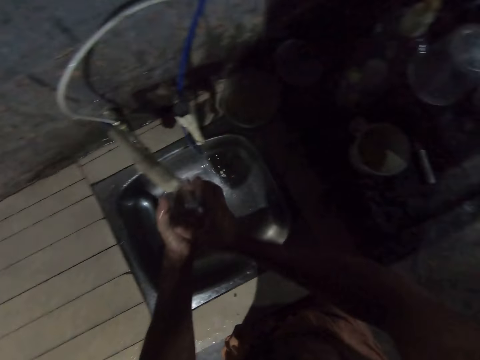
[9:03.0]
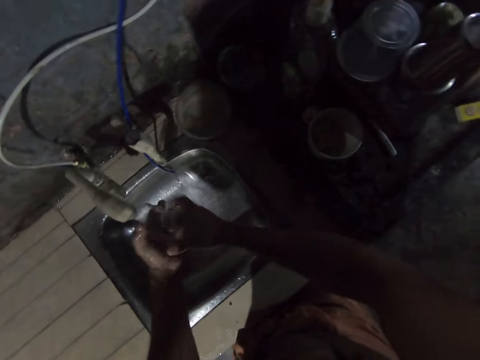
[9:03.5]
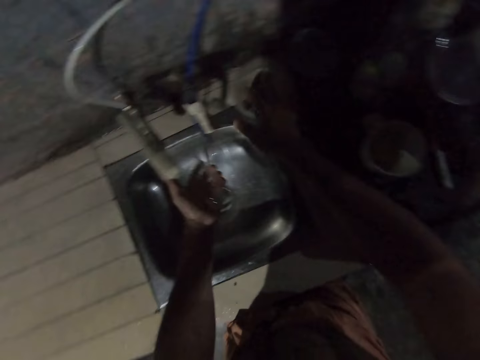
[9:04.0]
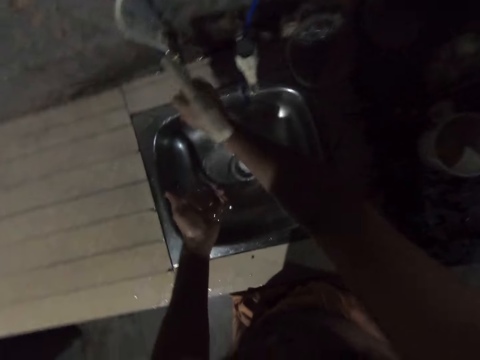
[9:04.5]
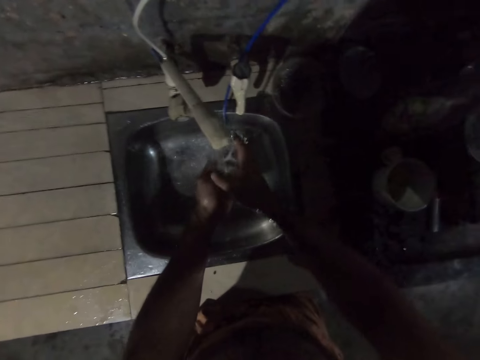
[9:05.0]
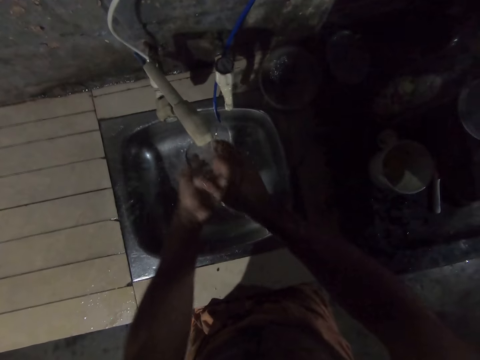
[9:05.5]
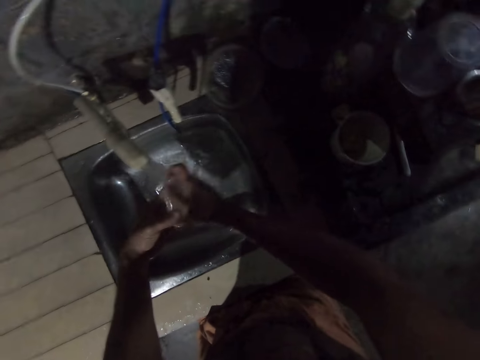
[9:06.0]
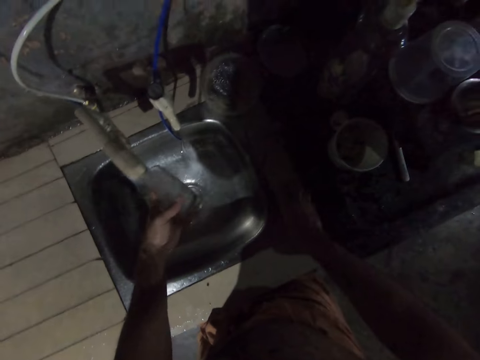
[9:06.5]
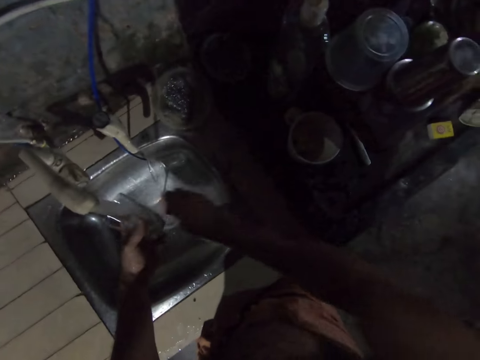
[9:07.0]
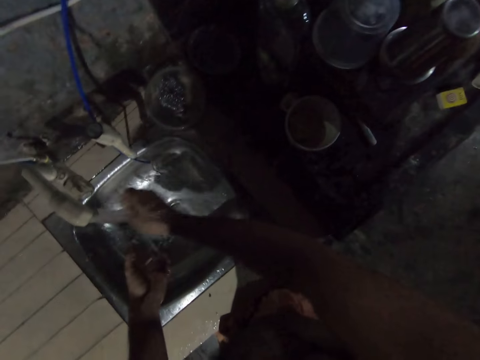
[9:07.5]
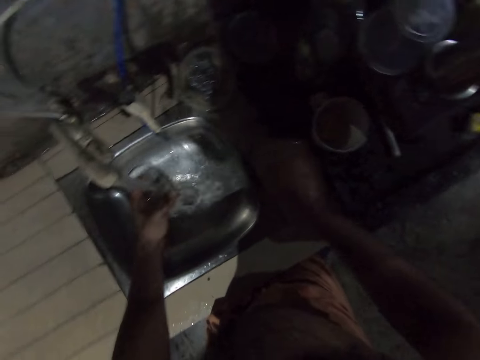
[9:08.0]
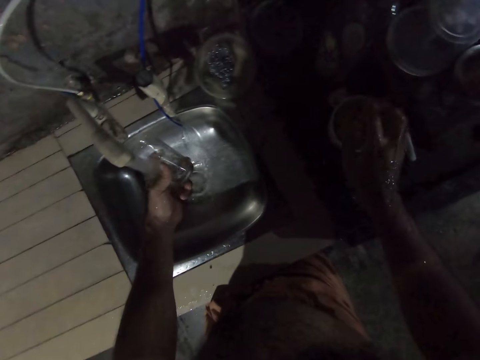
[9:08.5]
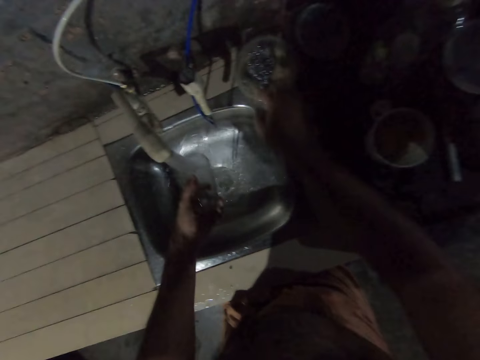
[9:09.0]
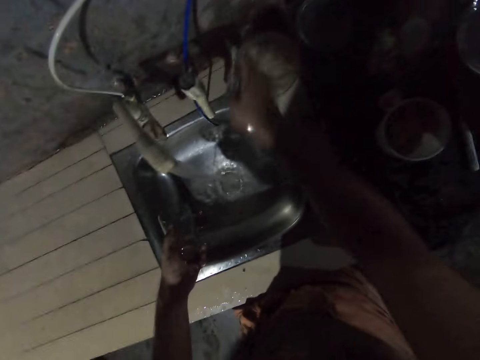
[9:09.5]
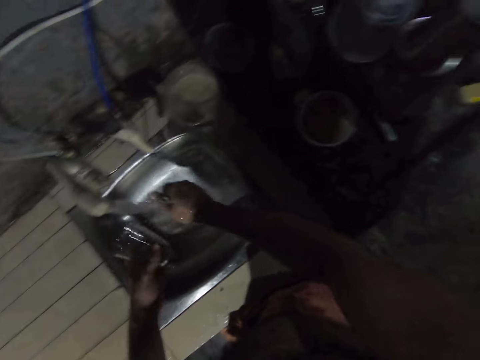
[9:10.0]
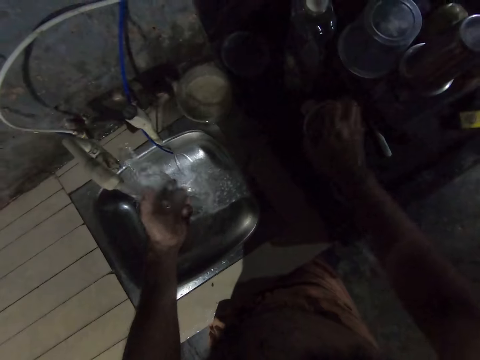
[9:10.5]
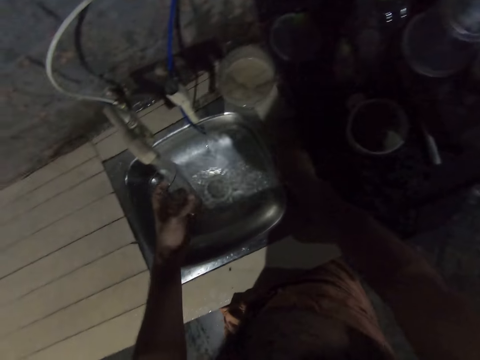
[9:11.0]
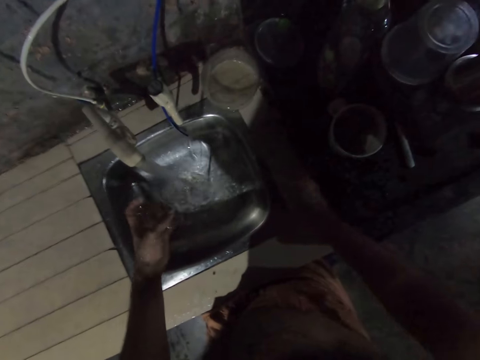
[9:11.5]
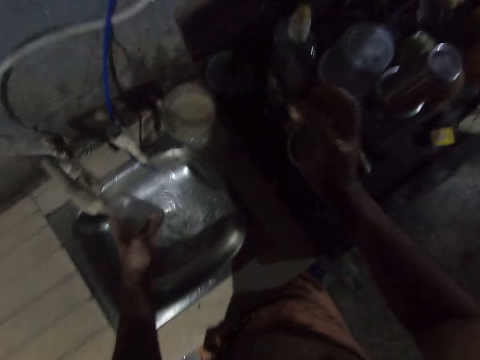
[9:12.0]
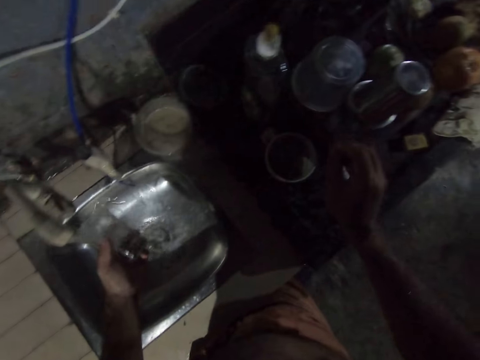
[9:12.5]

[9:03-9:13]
The camera wearer cleans the glass. They place the scrubber on the countertop. They turn on the water tap. They rinse the glass. They put the scouring pad in the cup. They touch the cup.

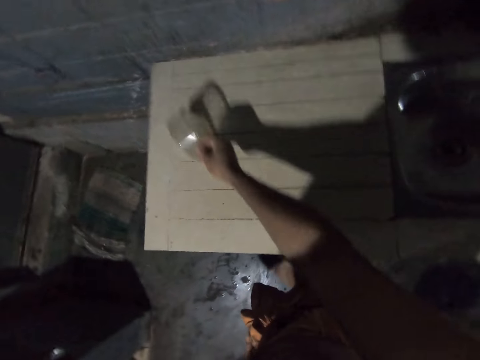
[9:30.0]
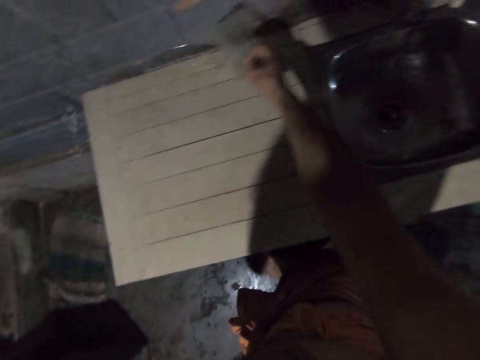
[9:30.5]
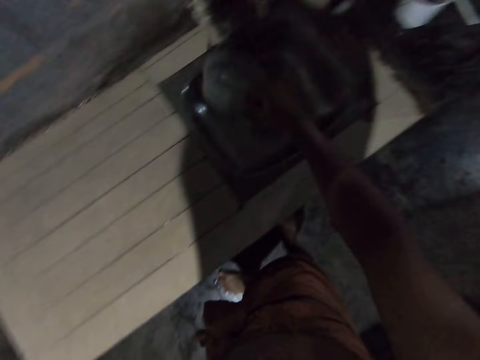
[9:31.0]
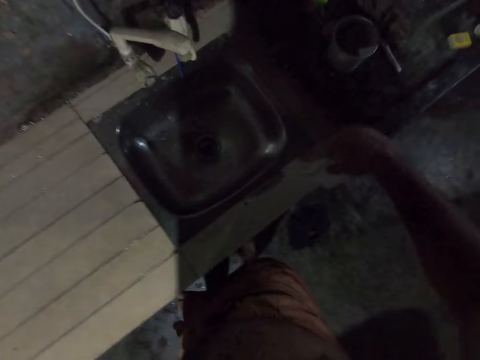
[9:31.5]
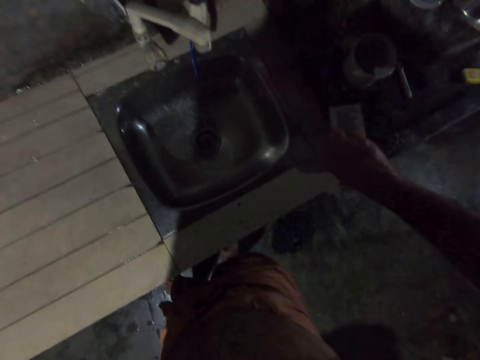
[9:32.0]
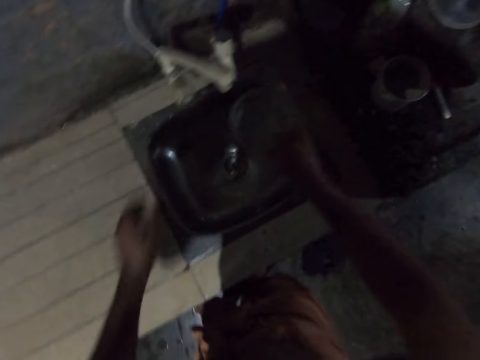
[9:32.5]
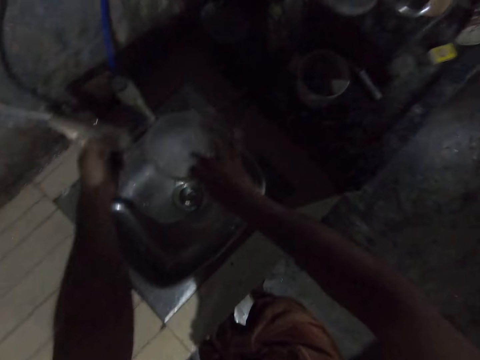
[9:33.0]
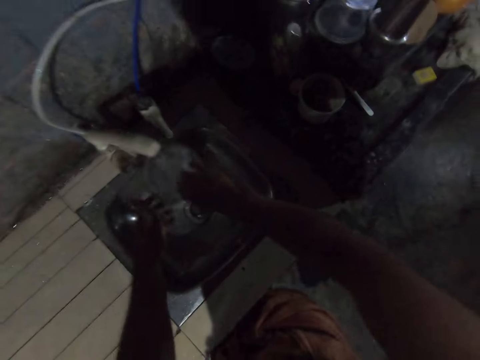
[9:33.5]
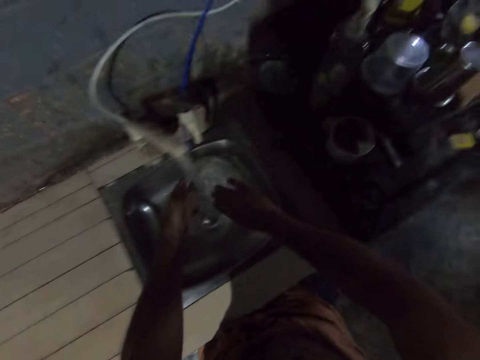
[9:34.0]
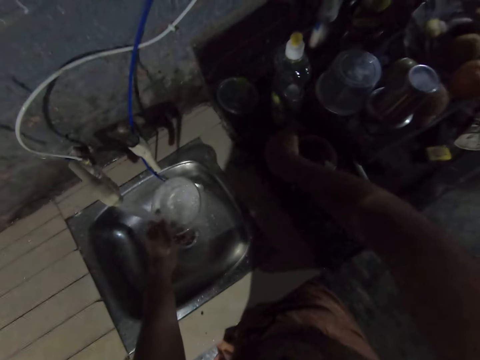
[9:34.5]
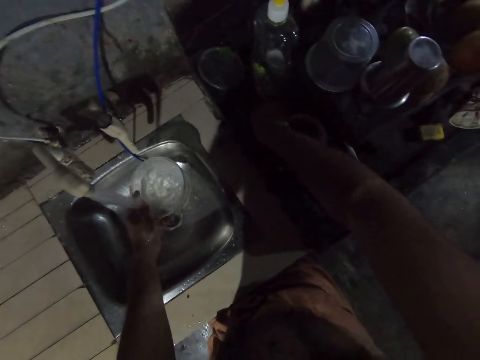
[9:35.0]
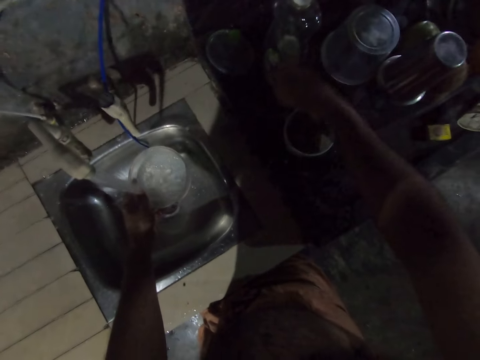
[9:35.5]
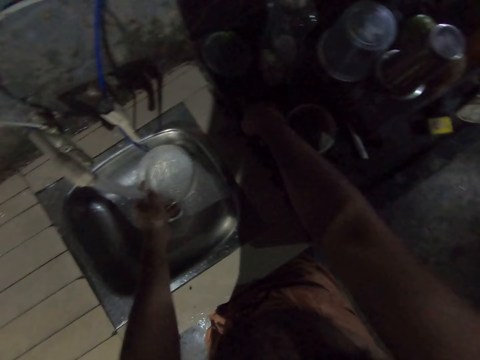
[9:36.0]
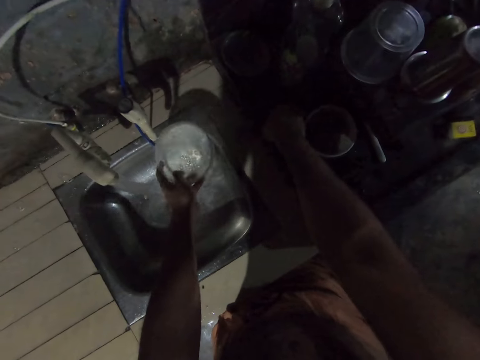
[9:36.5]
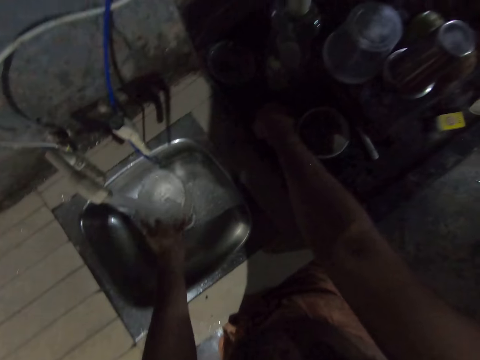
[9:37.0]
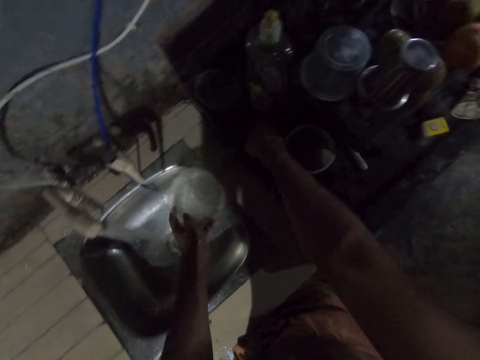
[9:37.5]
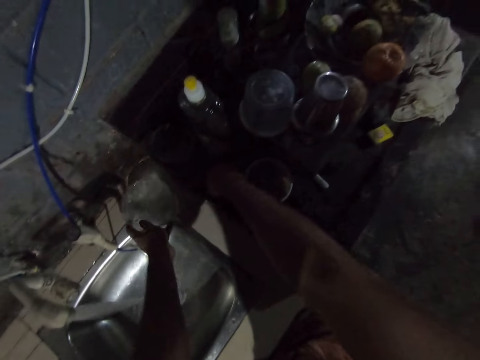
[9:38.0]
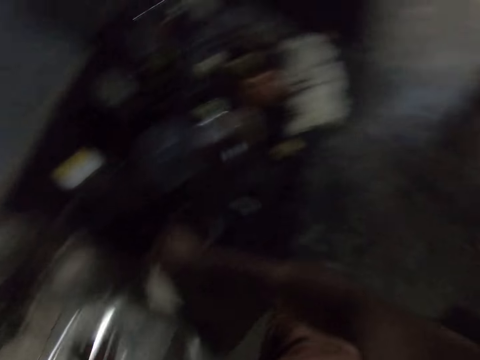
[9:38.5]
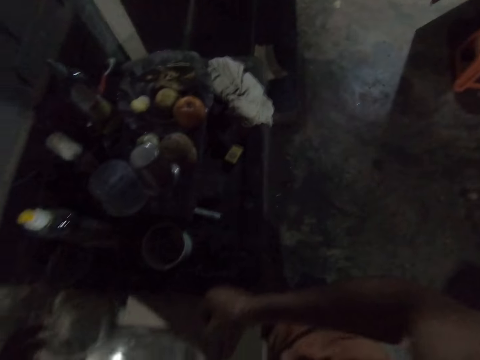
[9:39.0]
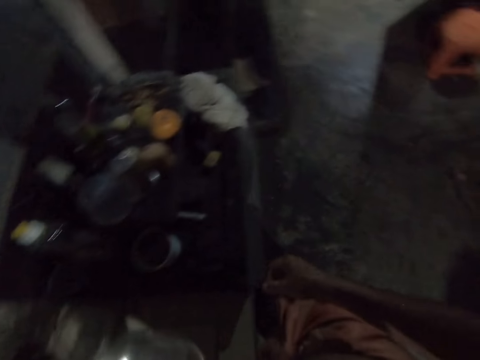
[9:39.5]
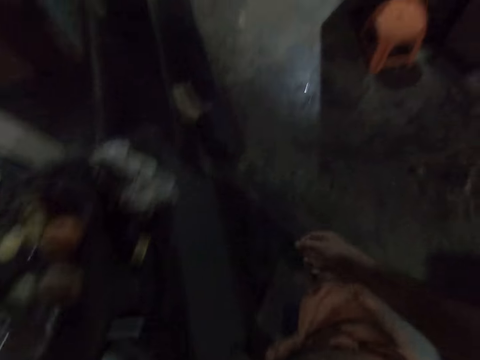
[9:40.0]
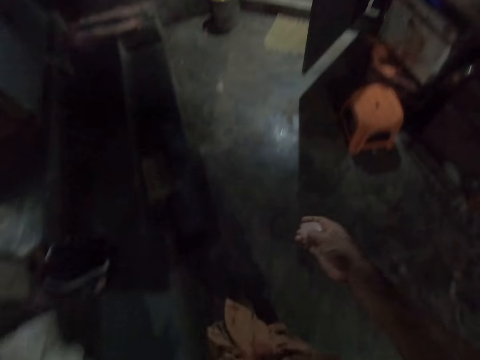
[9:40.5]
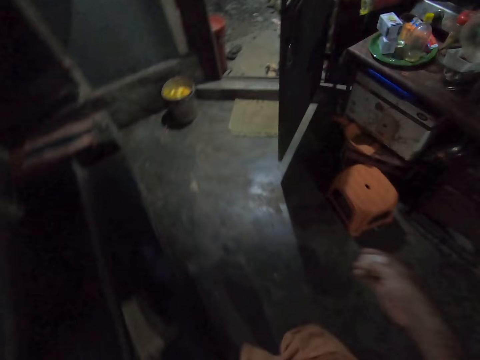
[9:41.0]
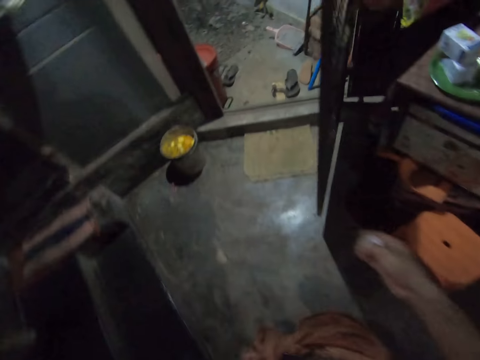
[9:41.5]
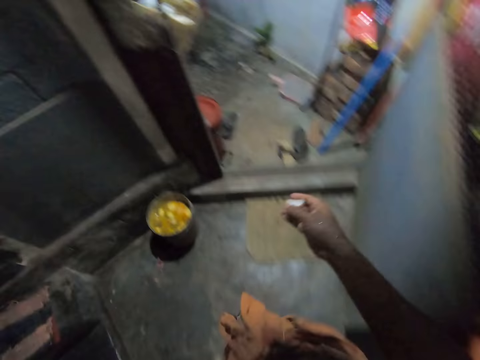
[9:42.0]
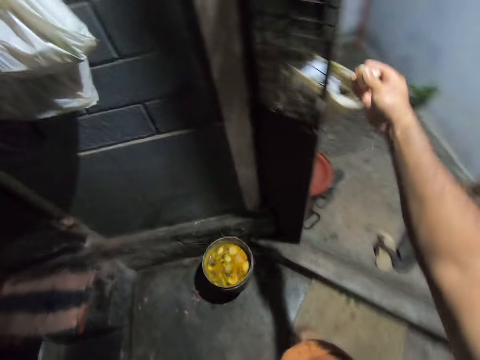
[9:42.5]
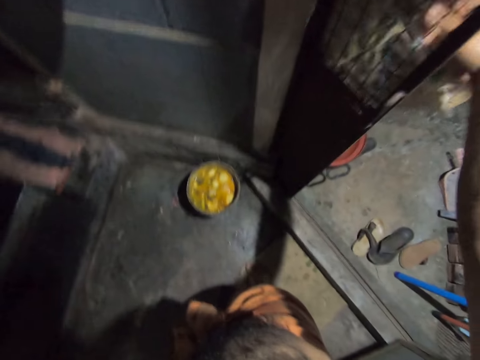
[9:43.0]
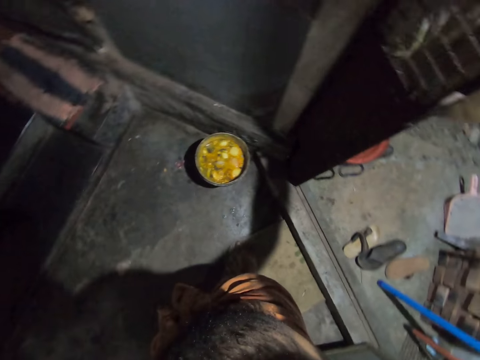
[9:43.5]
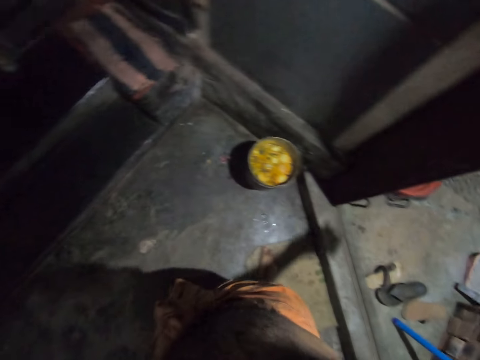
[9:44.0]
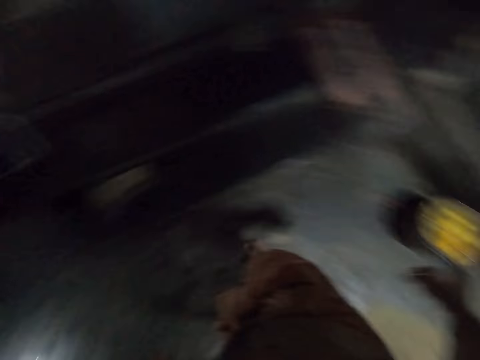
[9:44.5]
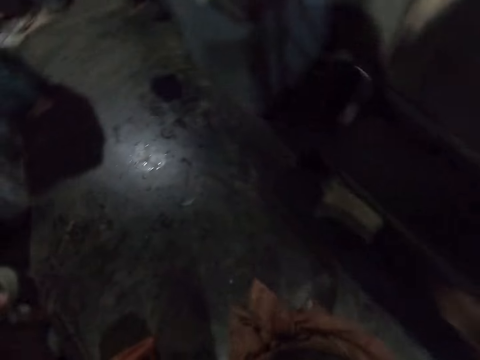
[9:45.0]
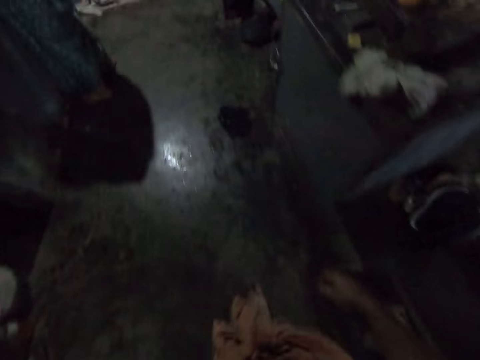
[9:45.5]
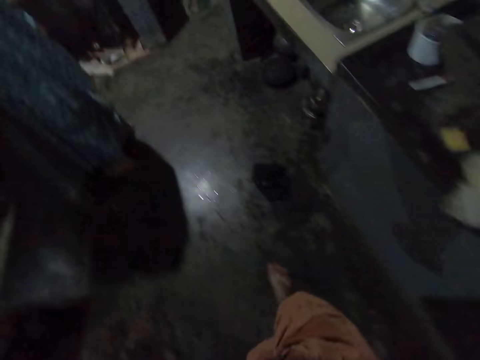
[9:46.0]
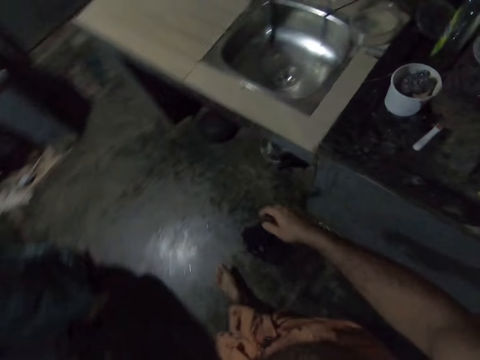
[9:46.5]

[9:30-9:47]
The camera wearer pours water on the countertop. They turn on the tap. They collect water. They rinse the dish. They drop a container. They move the hand. They move around. They place the dish on the countertop. They look around. They walk in the room. They put trash in the dustbin. They look around. They walk towards the sink. They move around.
